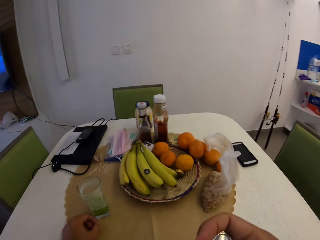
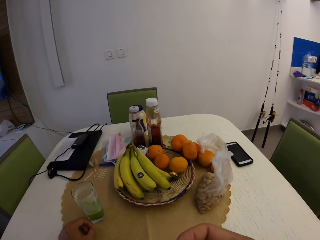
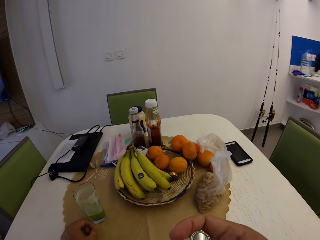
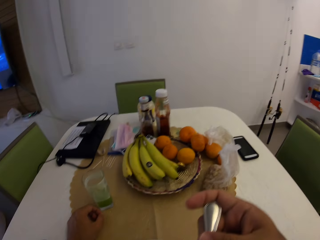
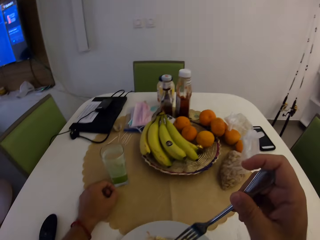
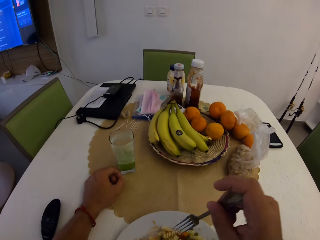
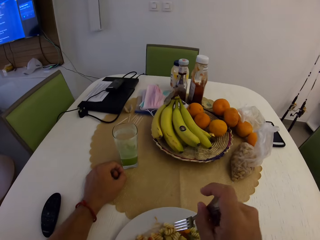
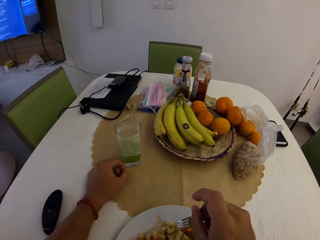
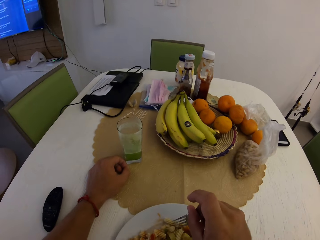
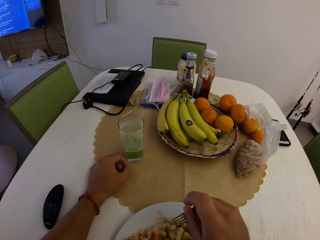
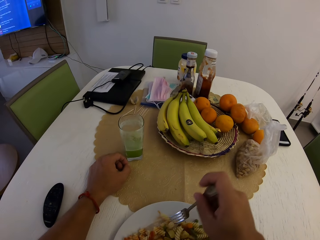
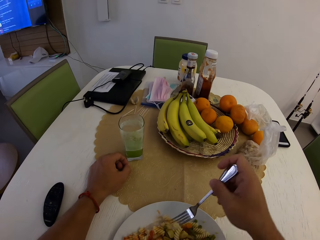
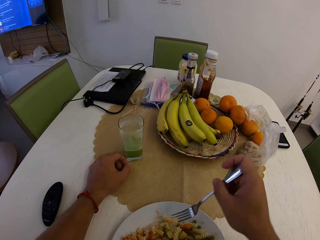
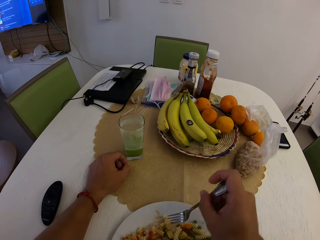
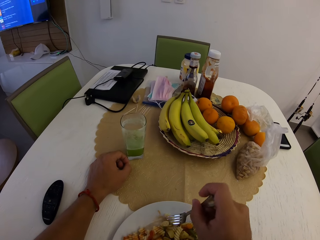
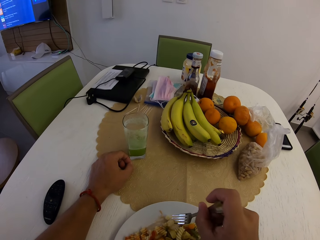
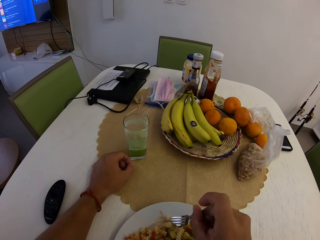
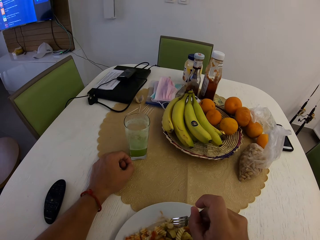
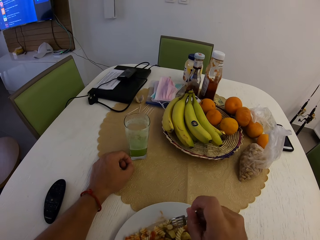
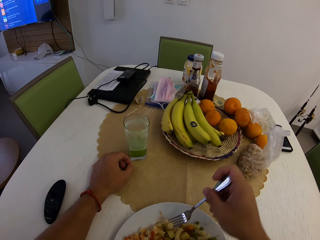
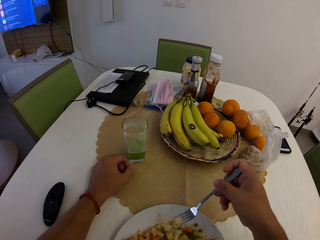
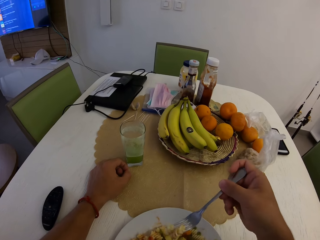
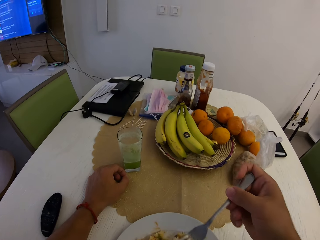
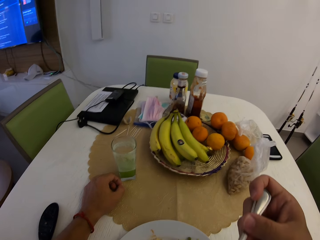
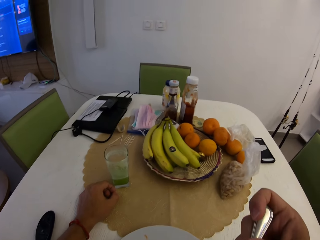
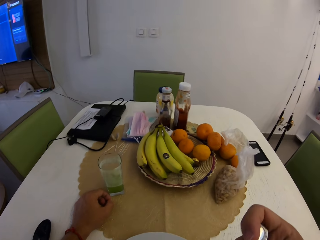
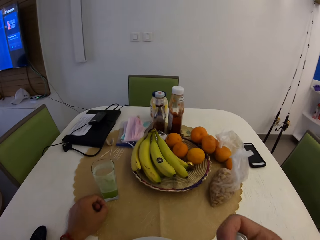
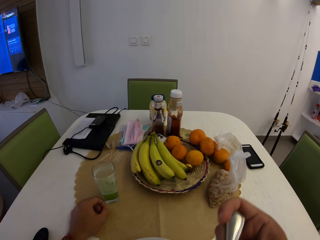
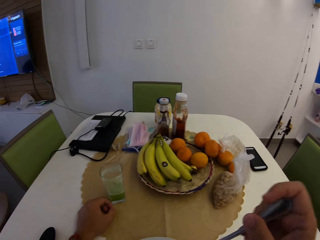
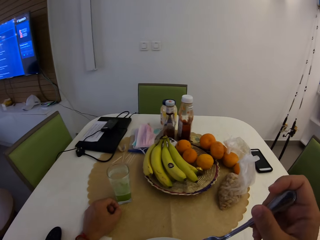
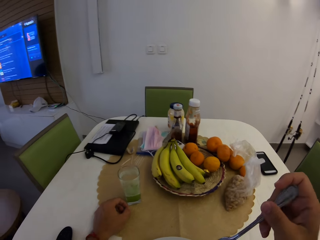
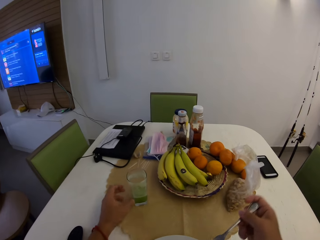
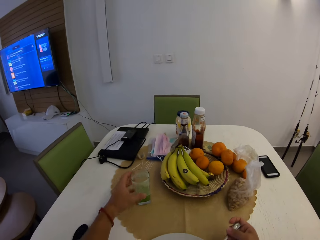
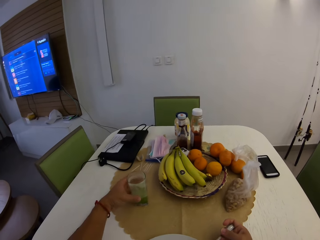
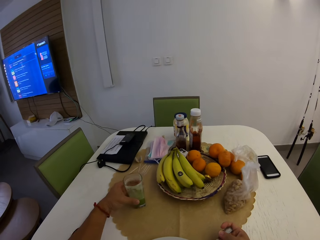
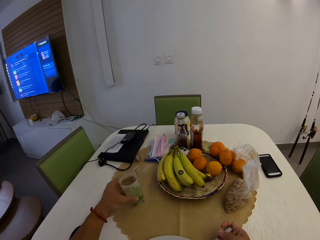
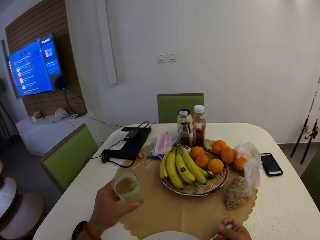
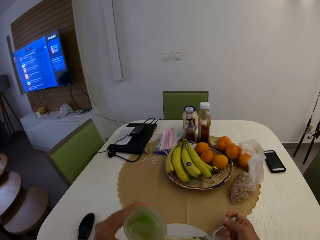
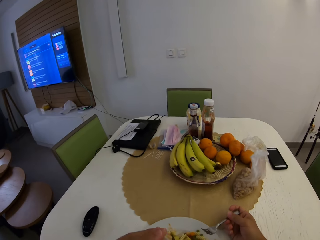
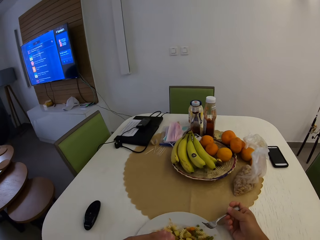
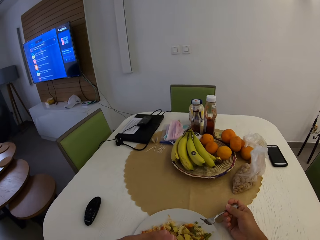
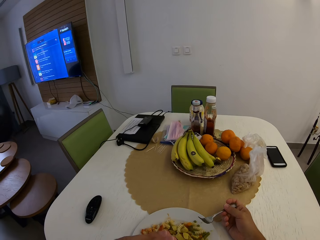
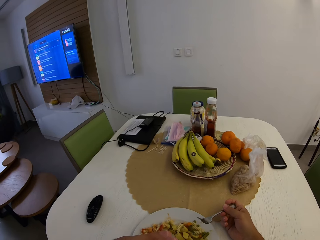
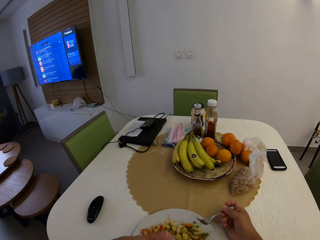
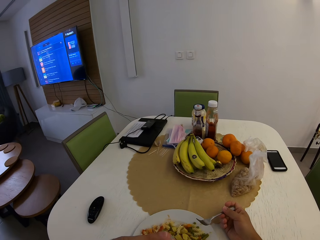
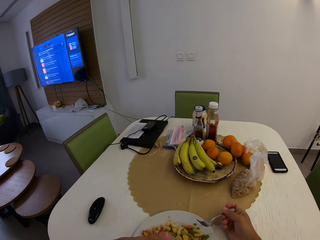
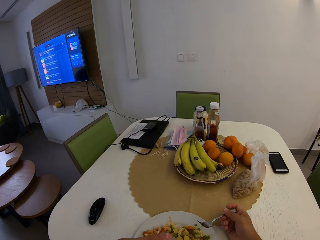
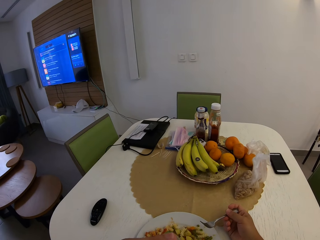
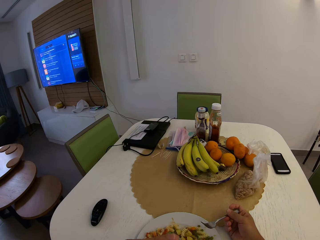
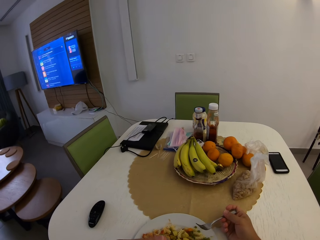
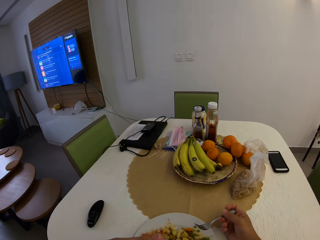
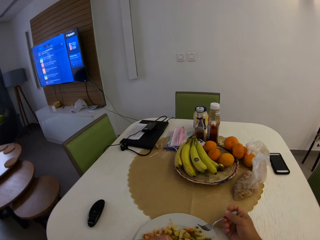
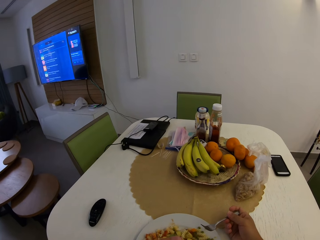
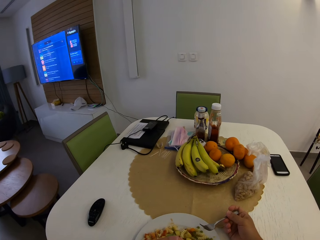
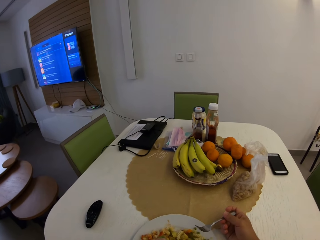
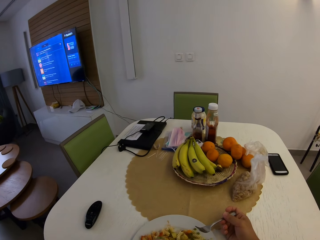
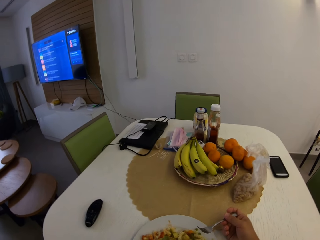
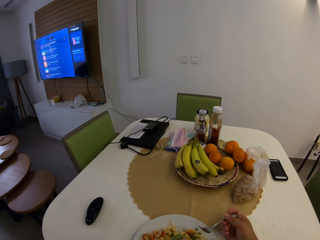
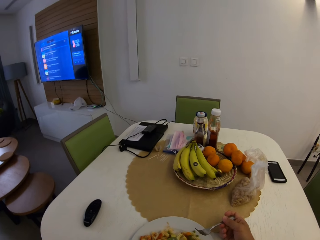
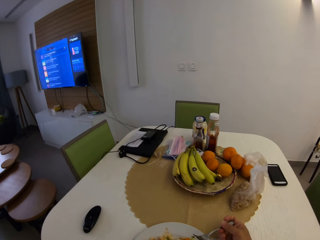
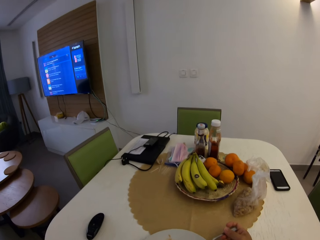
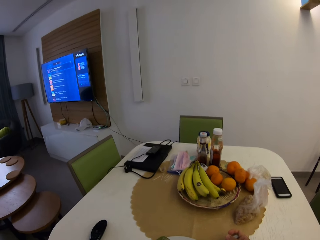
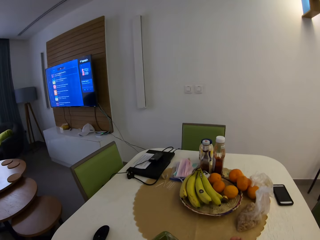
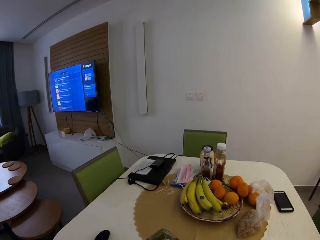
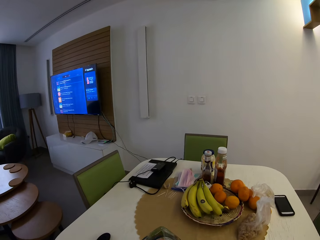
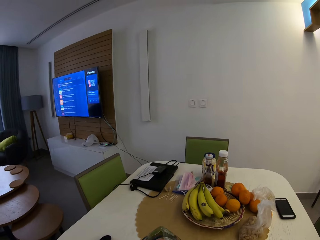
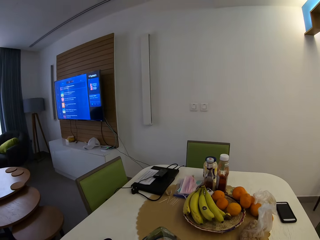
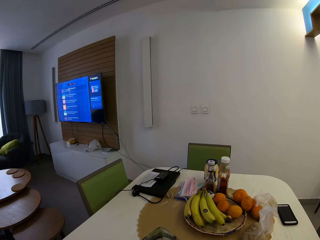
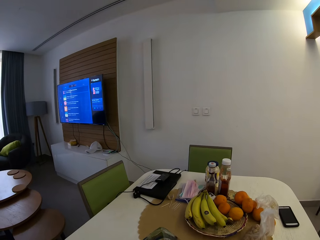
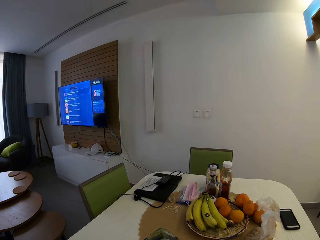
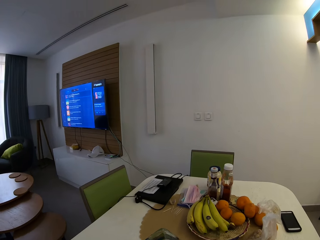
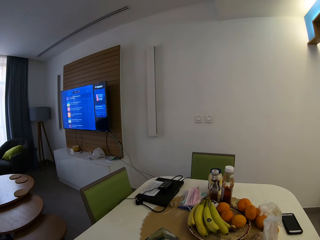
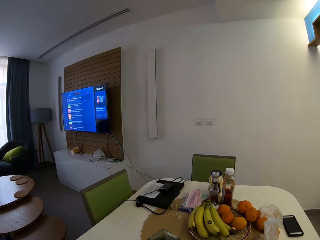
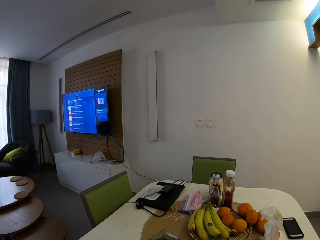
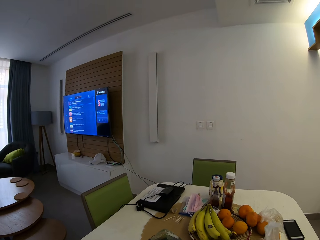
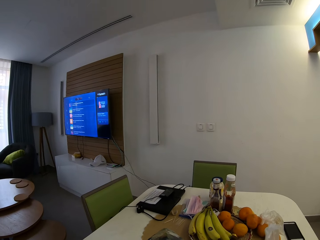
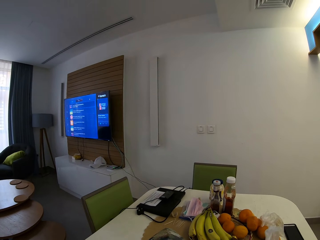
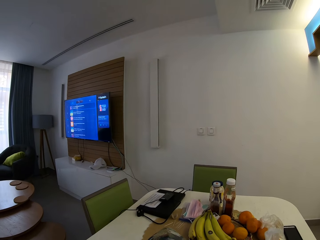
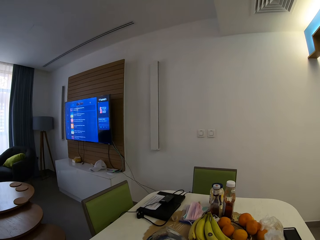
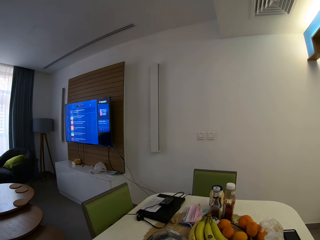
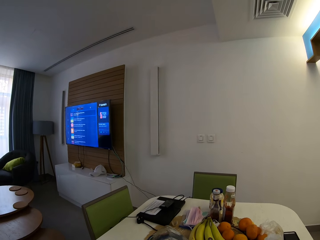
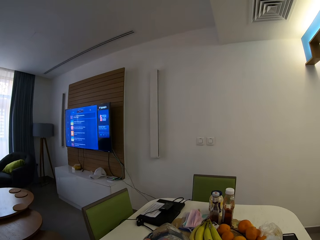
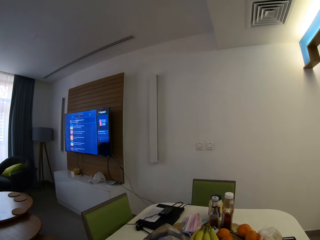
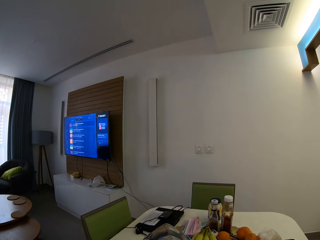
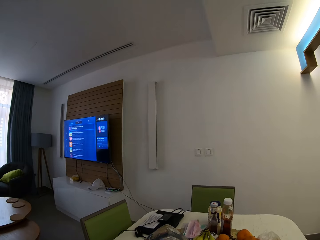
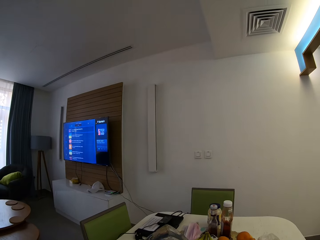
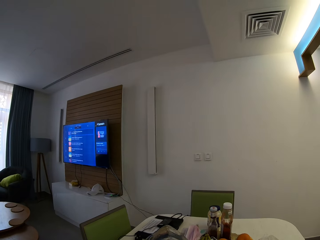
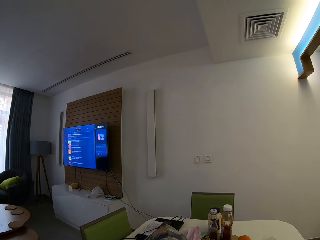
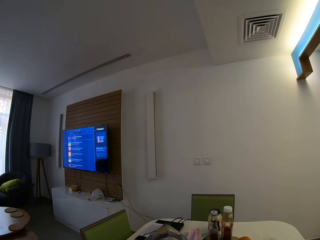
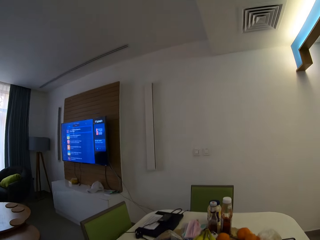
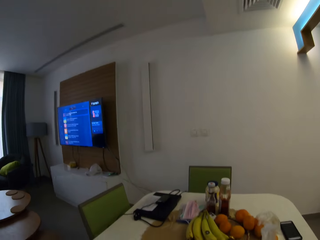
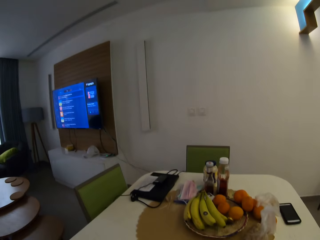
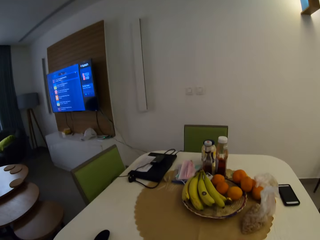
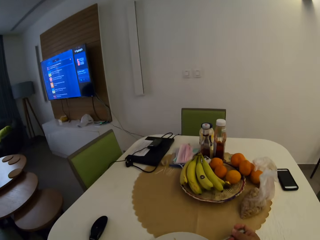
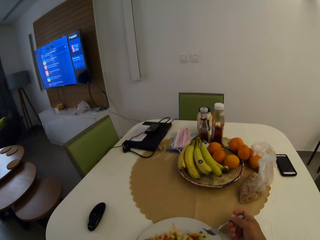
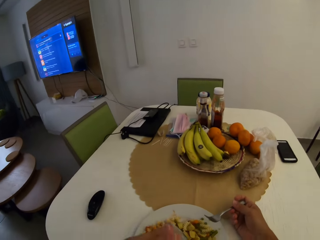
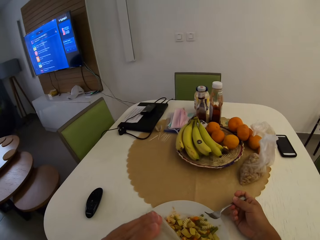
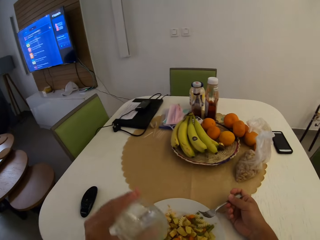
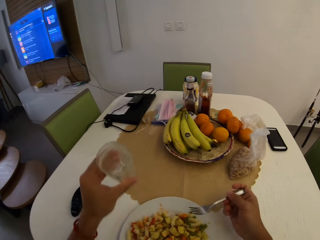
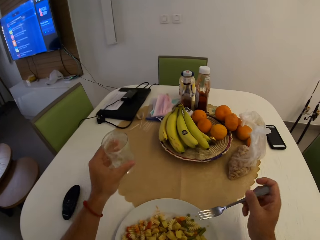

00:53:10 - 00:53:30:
The camera wearer picks pasta with a fork. They eat the pasta with the fork. They swing the left hand. They pick a glass of juice with the left hand. They drink the juice. They stare at the television. They swing the left hand.

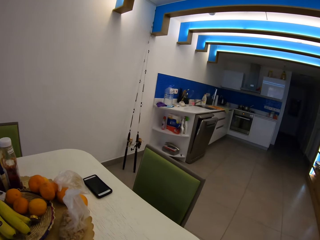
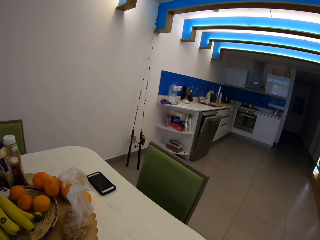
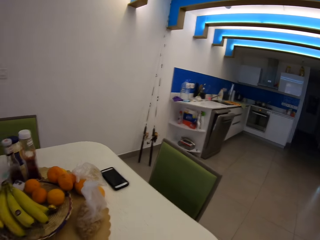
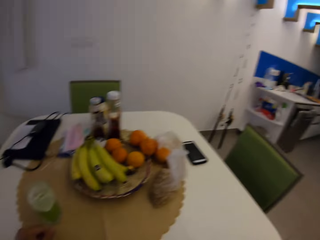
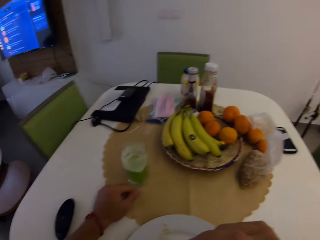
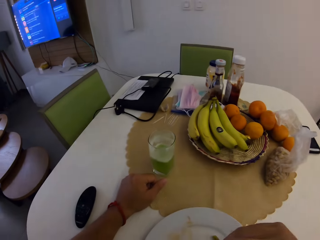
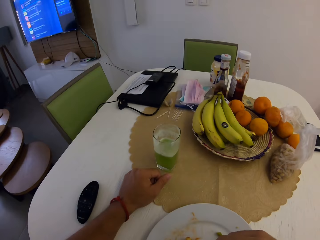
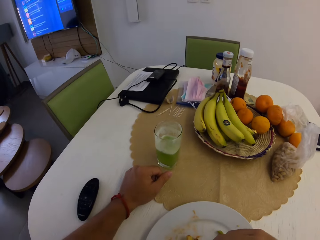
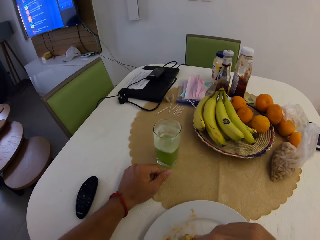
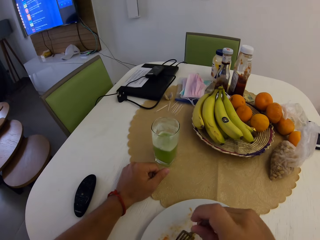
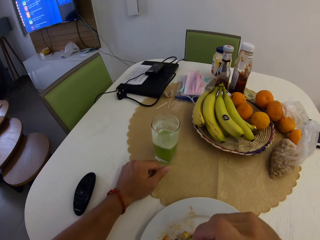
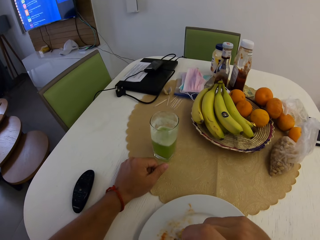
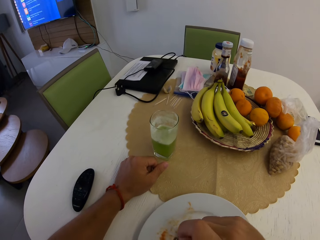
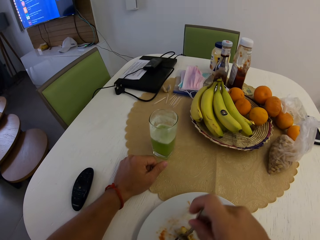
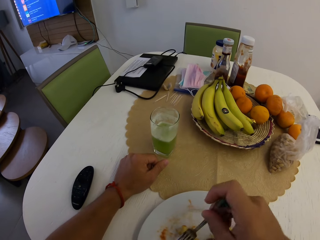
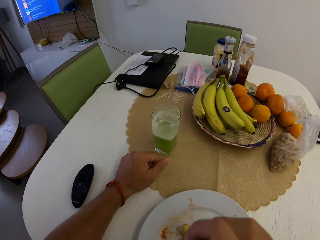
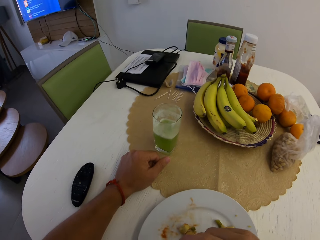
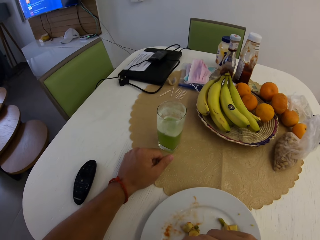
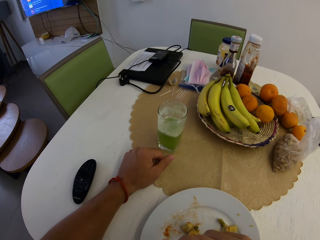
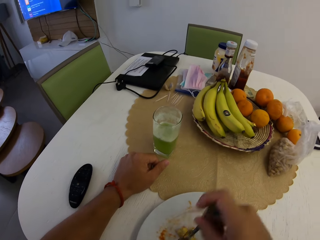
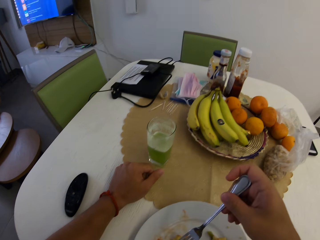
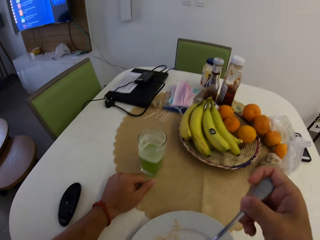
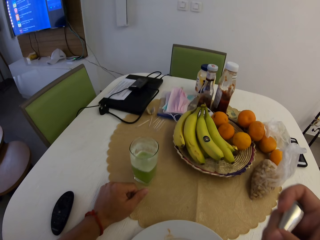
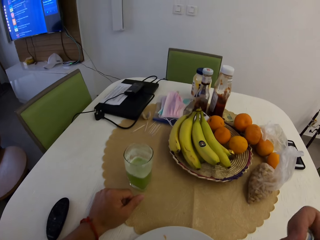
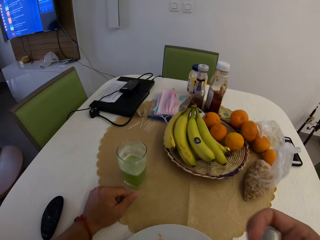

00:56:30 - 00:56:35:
The camera wearer eats food.
